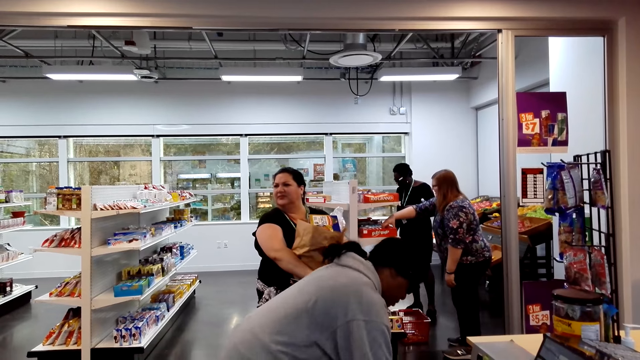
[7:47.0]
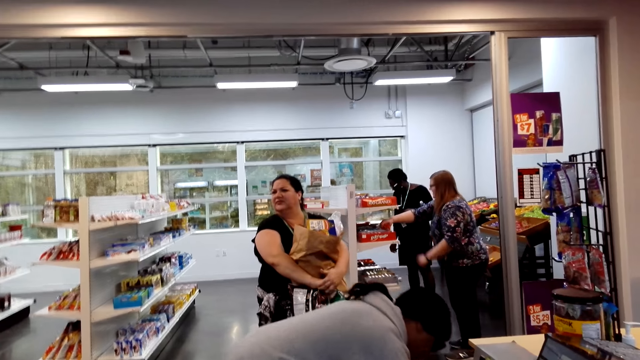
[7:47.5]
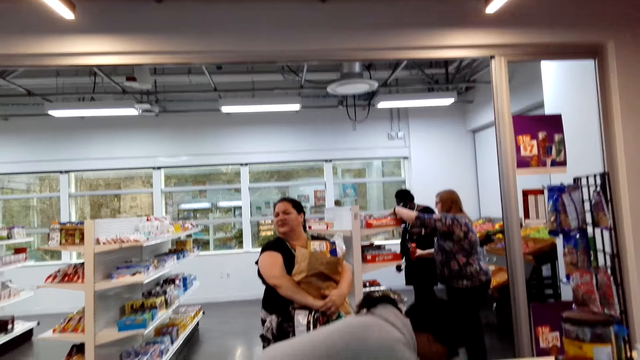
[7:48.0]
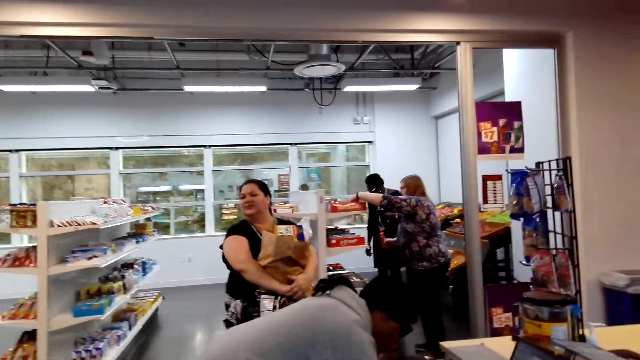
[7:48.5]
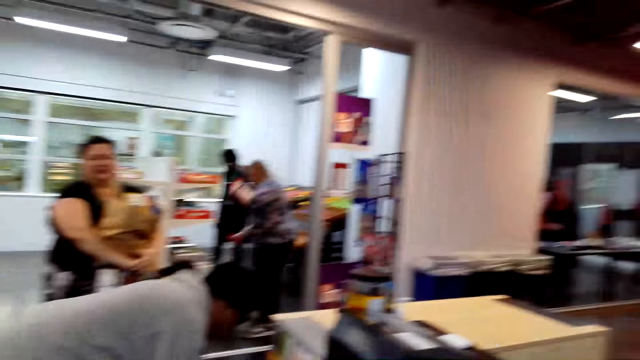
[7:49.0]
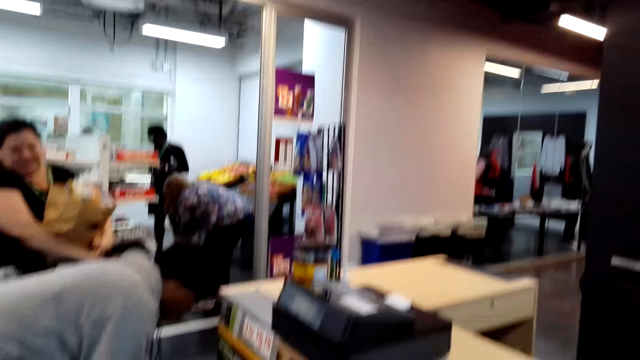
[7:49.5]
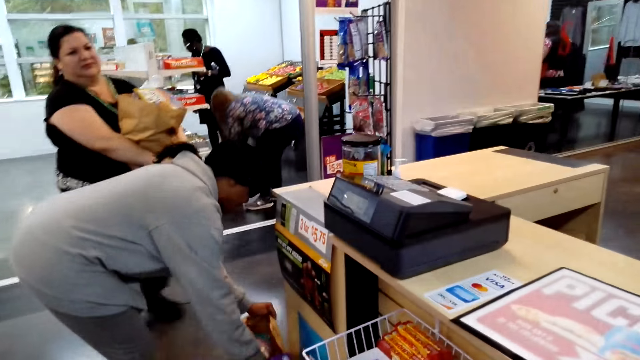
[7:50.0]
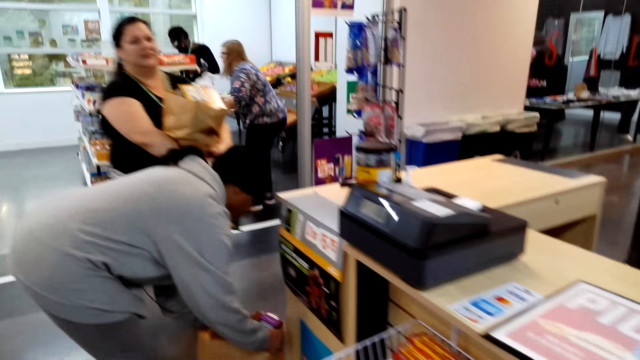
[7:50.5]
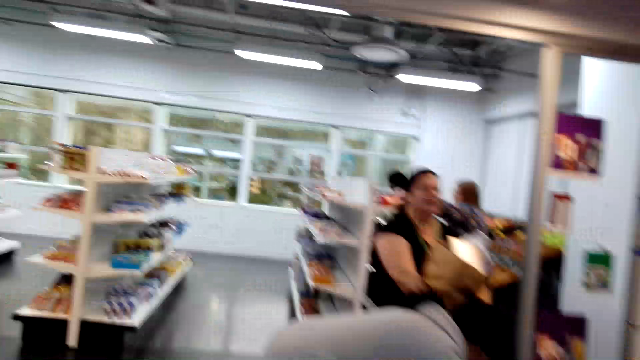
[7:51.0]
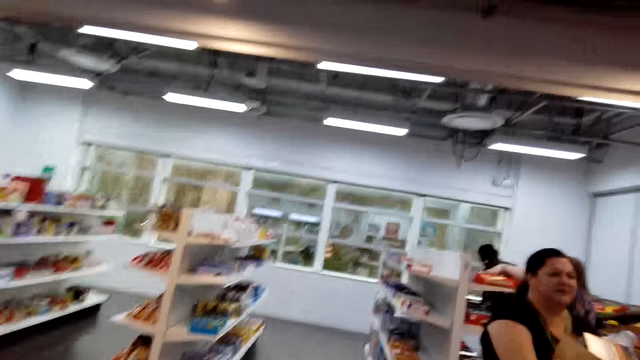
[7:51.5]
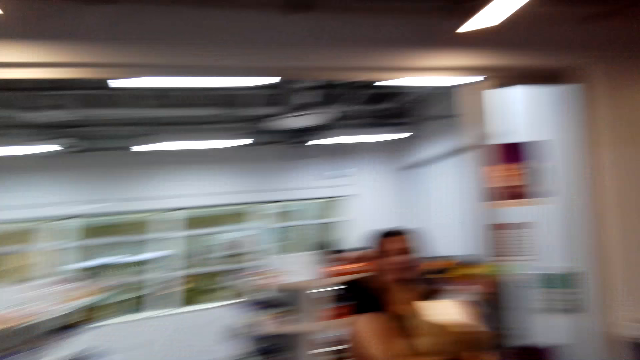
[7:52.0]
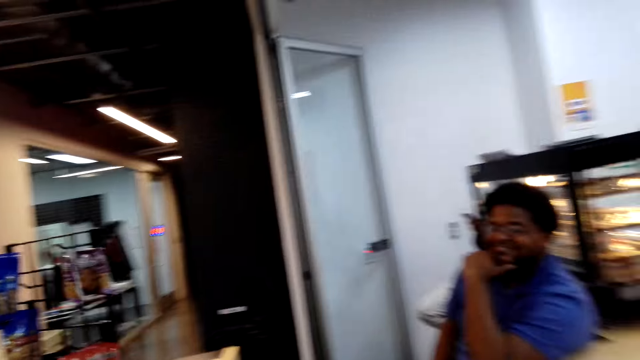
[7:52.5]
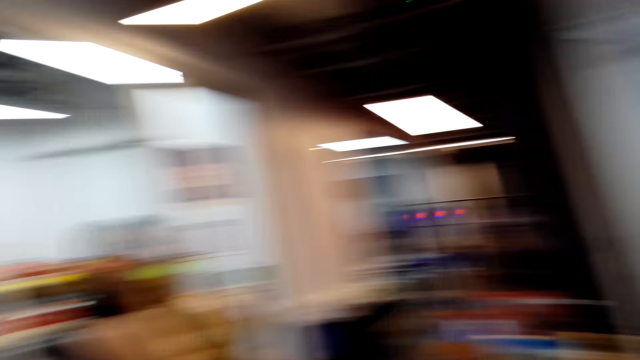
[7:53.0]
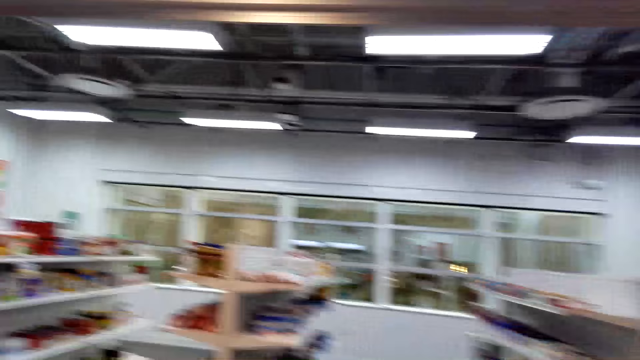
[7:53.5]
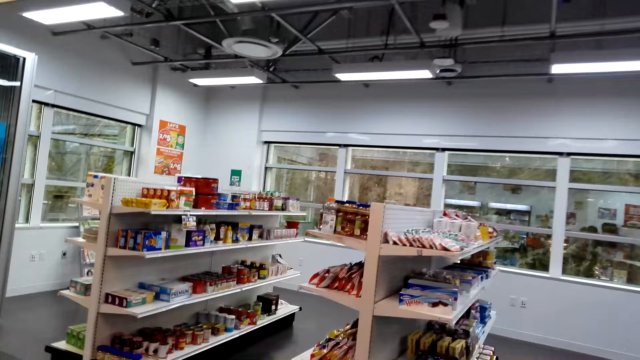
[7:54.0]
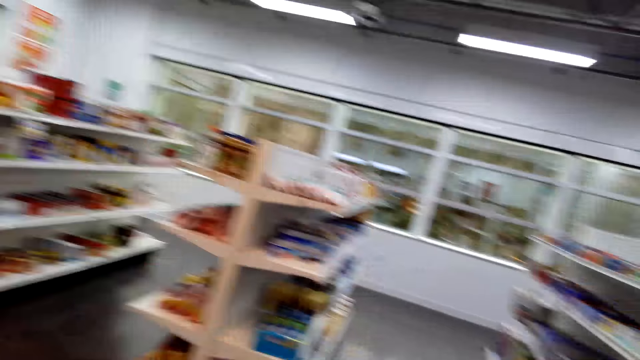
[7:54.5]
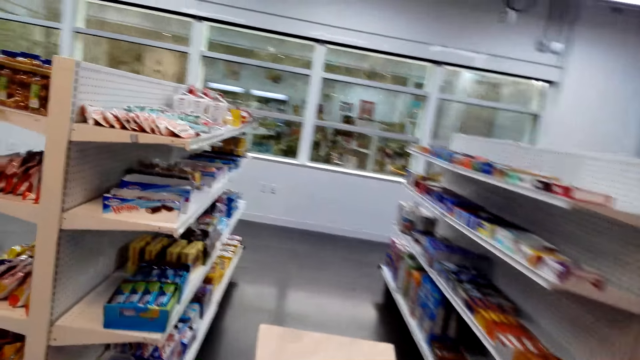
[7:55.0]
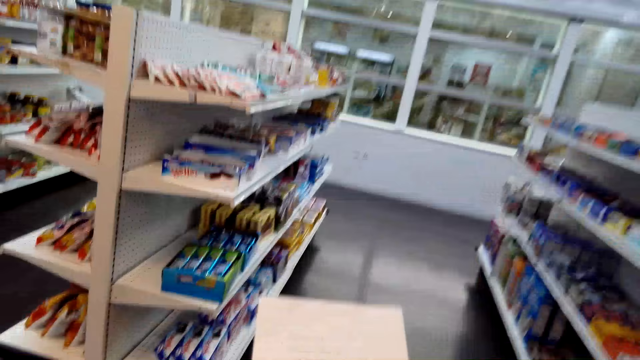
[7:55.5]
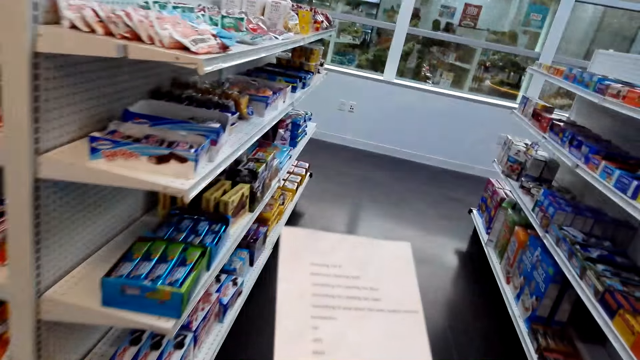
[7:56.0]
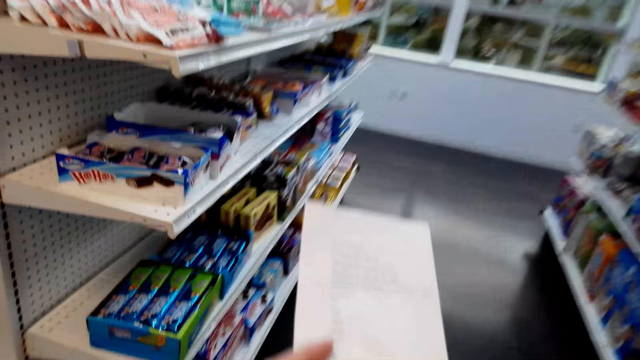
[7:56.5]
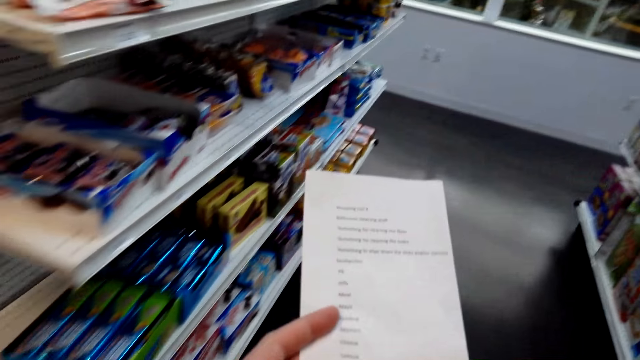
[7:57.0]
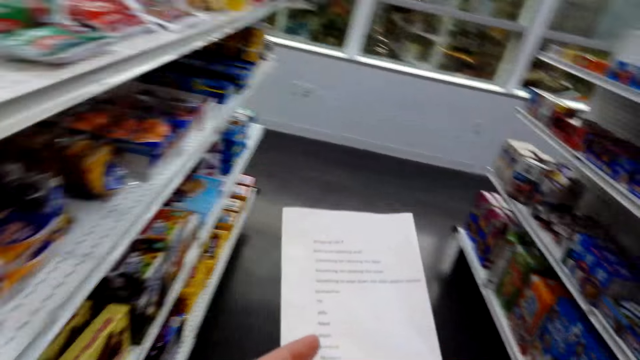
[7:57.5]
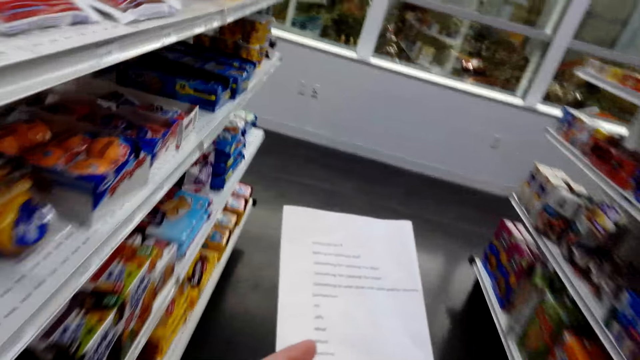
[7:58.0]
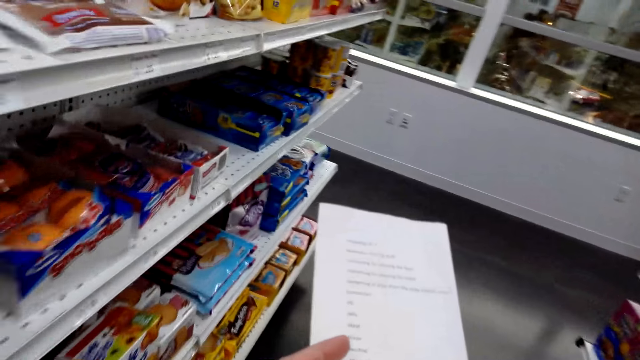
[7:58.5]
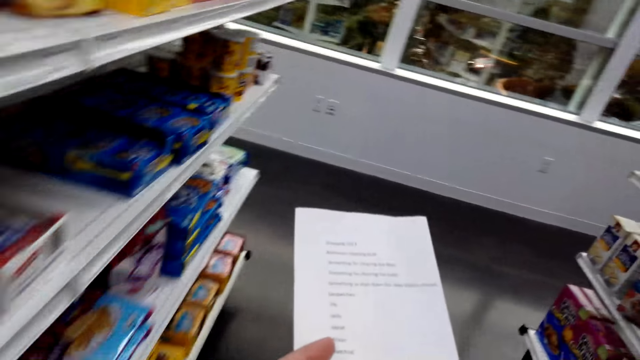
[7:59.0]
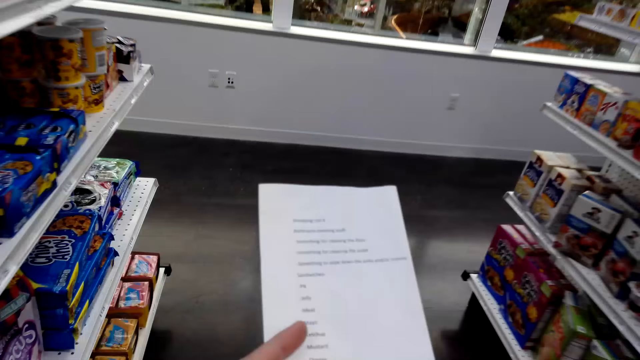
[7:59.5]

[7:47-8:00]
A person picks up a fruit from the shelf. Another person fits products in a paper bag. The camera wearer walks away from the cashier. They look at the shopping list.

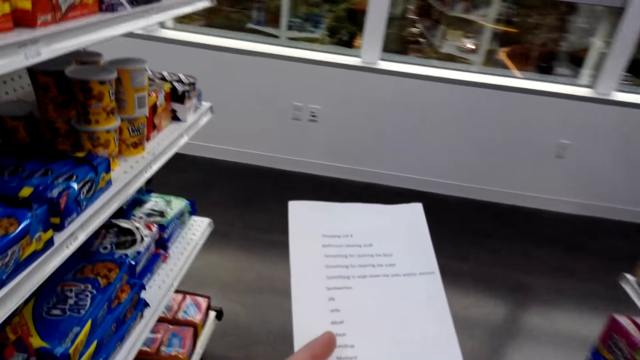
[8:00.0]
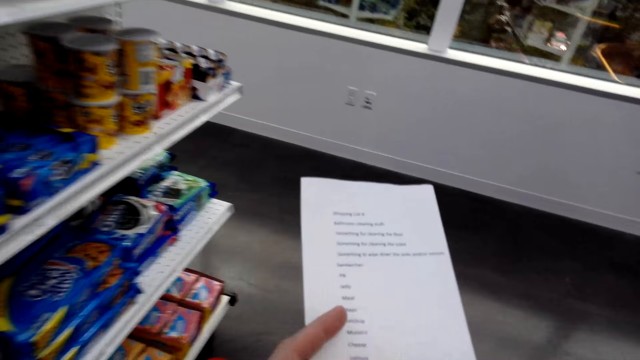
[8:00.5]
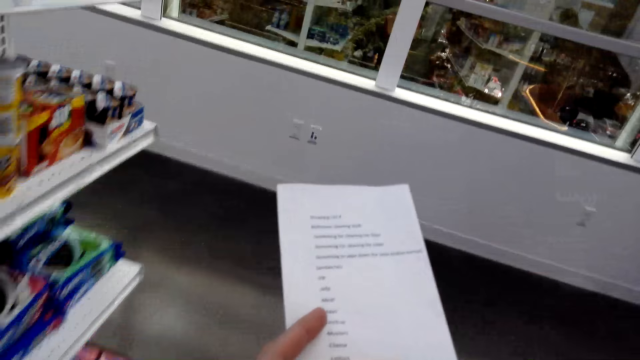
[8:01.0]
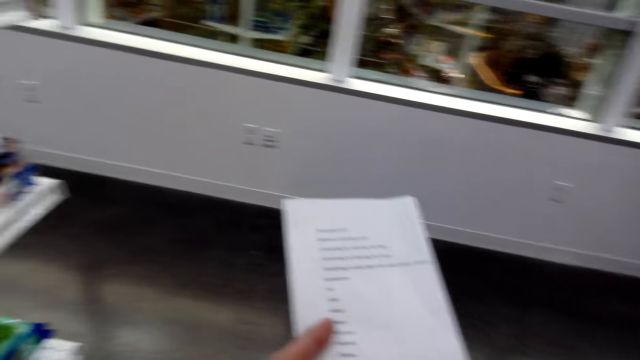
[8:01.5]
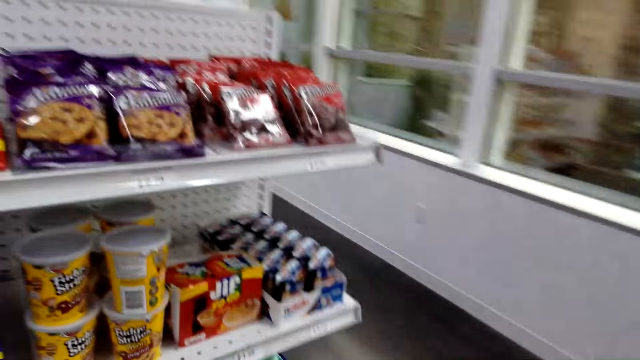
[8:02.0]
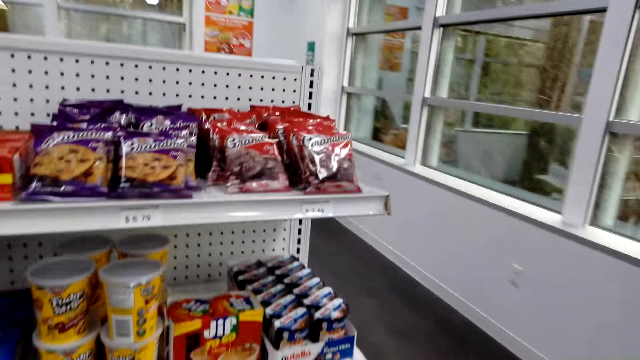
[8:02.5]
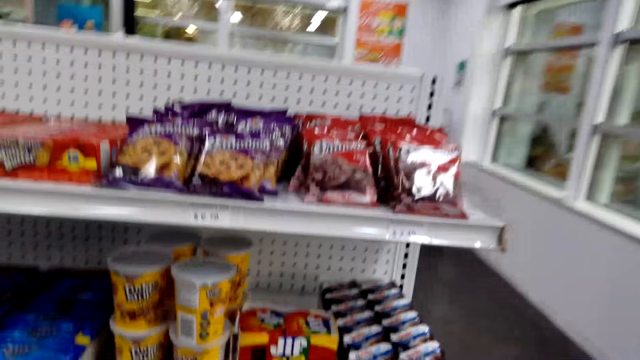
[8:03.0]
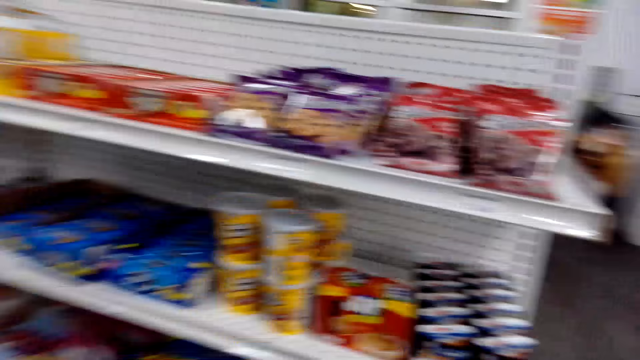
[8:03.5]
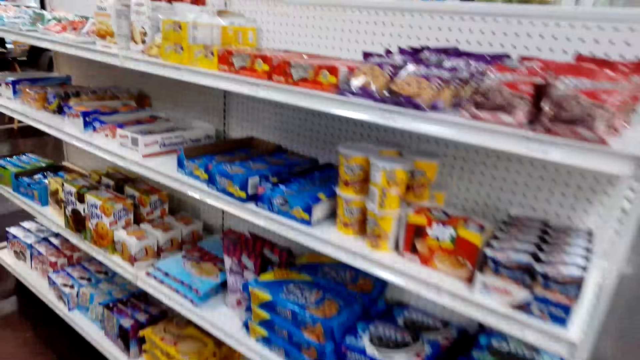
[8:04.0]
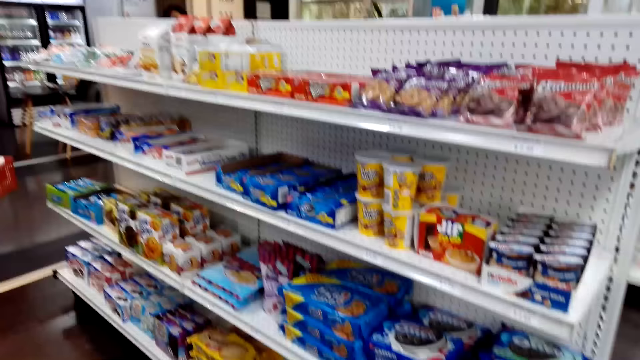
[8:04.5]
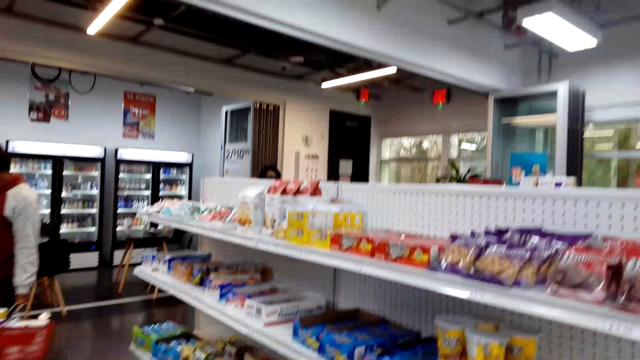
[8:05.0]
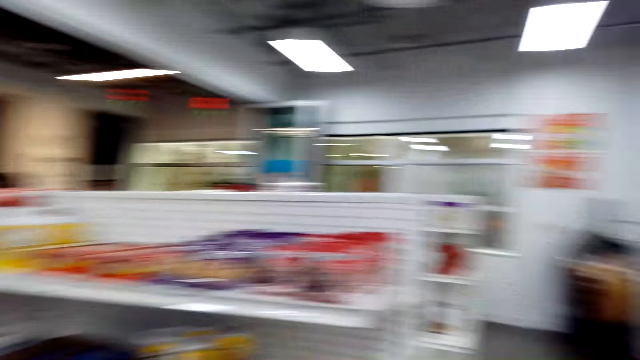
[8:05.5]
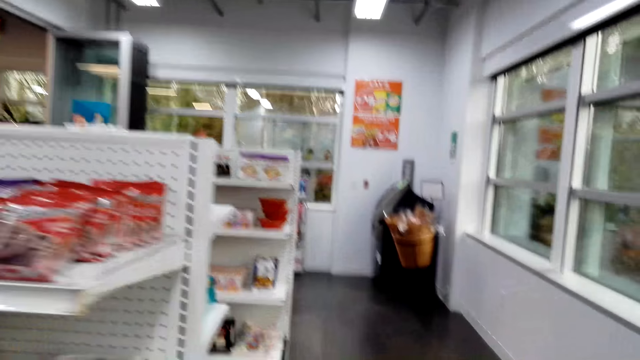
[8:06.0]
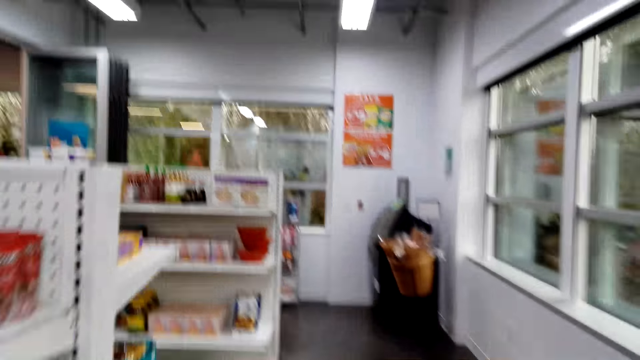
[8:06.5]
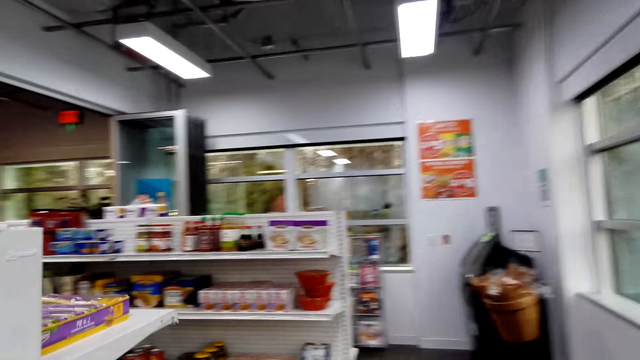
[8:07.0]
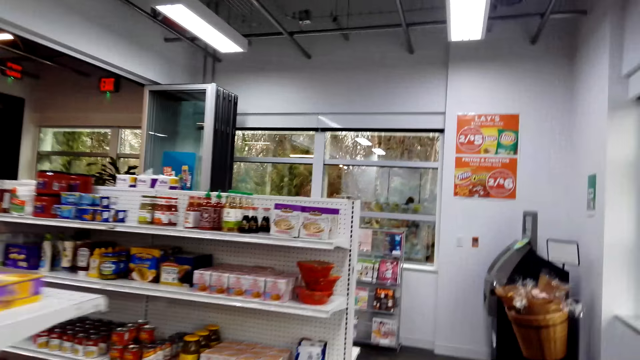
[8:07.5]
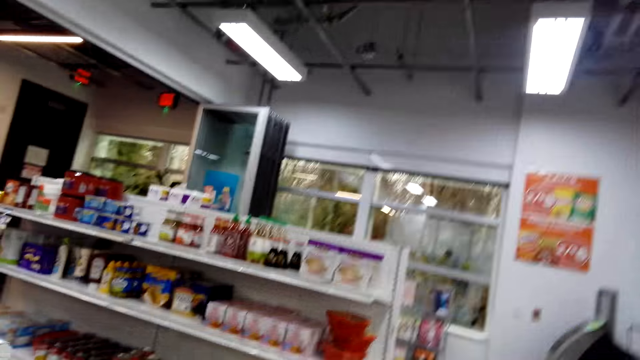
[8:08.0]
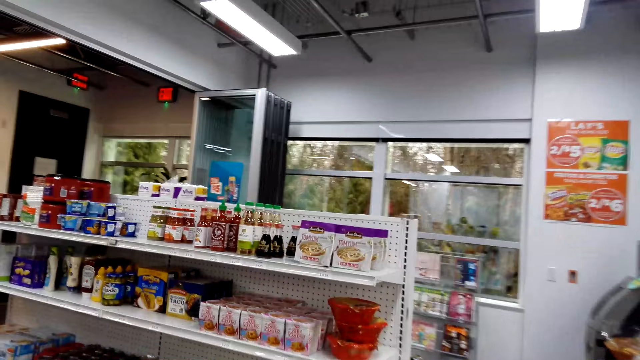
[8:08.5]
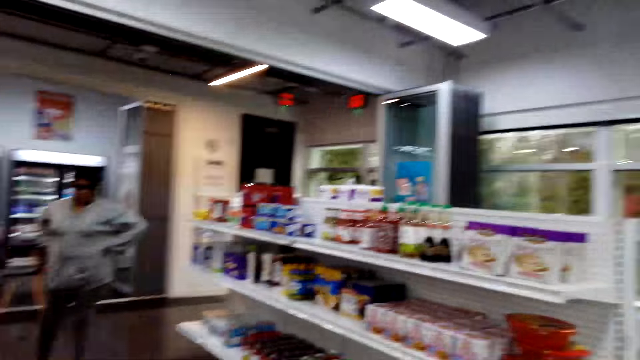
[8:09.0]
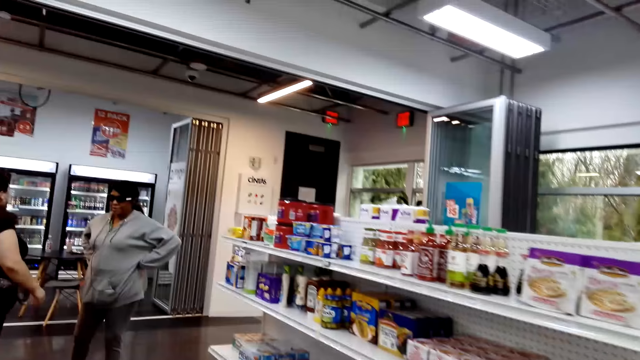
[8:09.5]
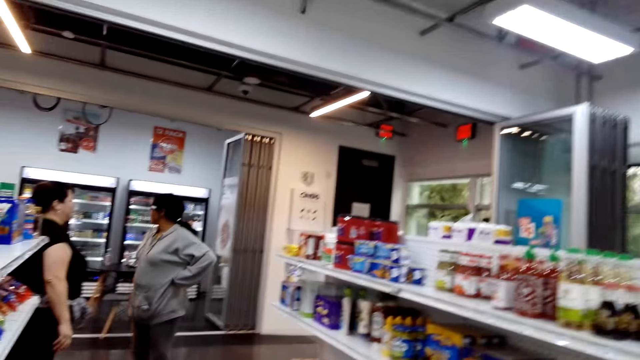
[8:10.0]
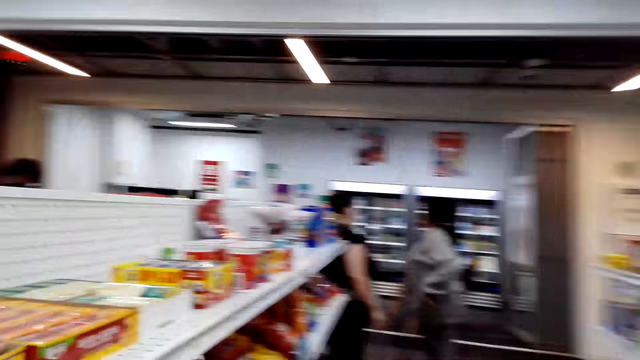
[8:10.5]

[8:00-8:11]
The camera wearer looks at the shelves. They walk away.
